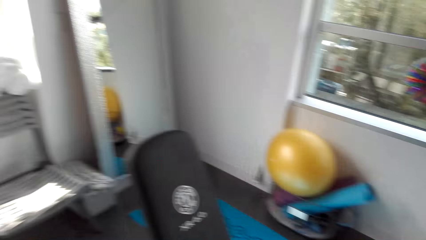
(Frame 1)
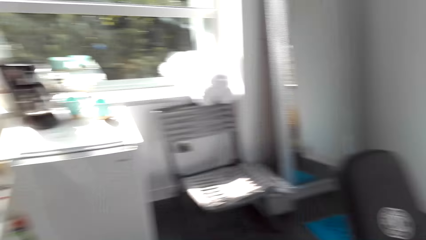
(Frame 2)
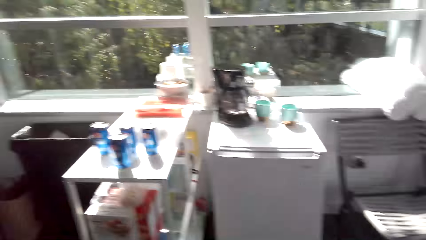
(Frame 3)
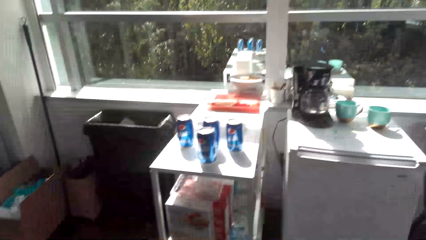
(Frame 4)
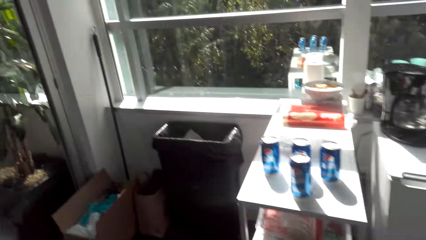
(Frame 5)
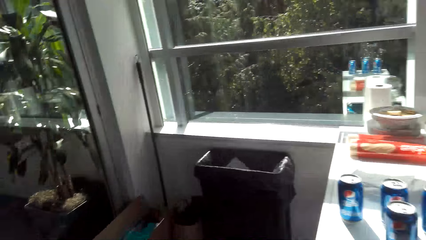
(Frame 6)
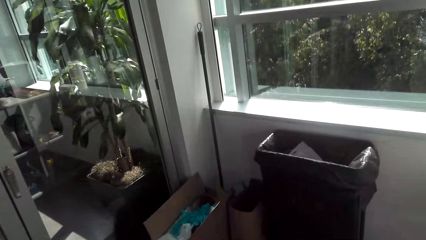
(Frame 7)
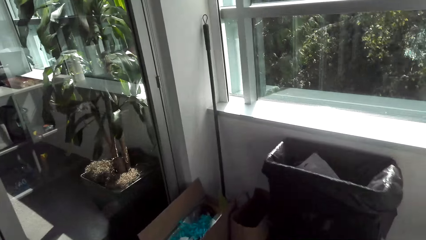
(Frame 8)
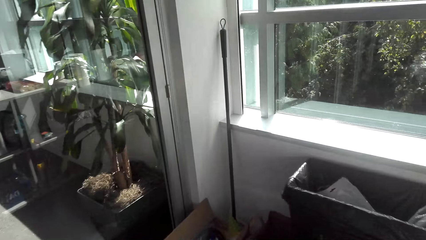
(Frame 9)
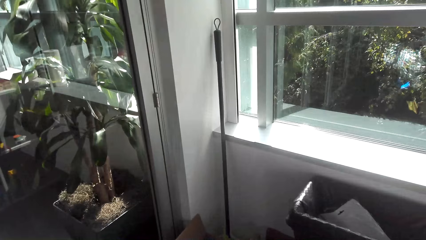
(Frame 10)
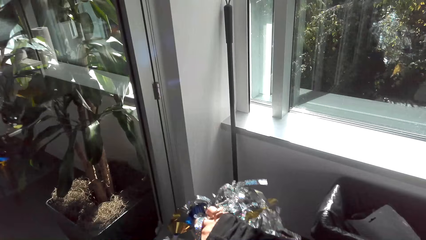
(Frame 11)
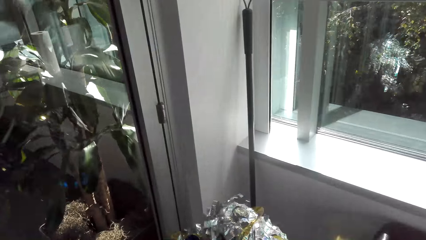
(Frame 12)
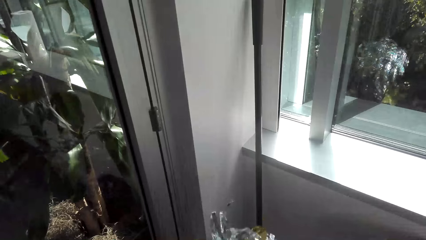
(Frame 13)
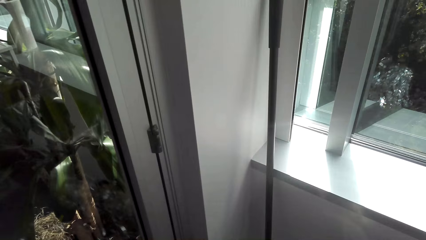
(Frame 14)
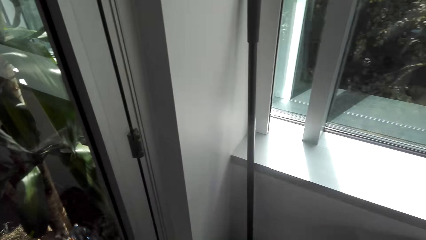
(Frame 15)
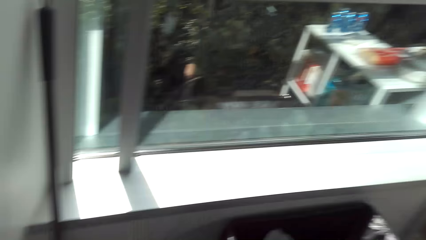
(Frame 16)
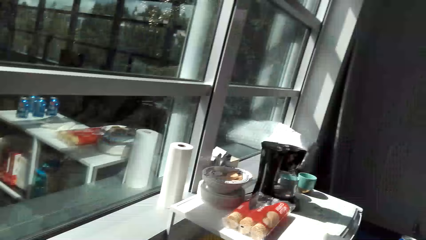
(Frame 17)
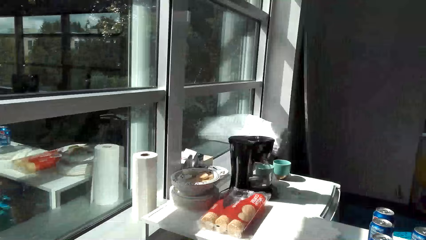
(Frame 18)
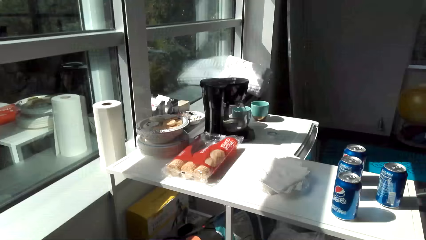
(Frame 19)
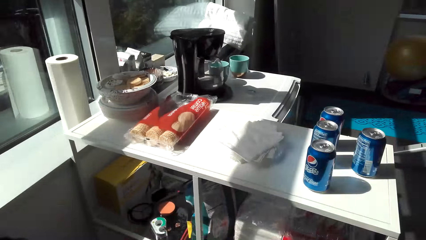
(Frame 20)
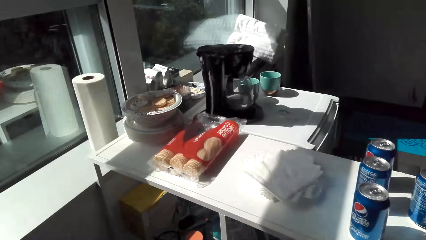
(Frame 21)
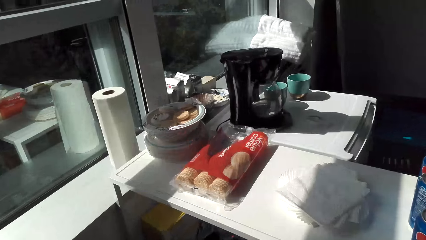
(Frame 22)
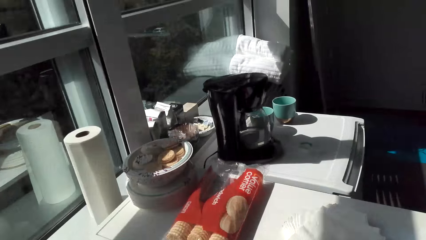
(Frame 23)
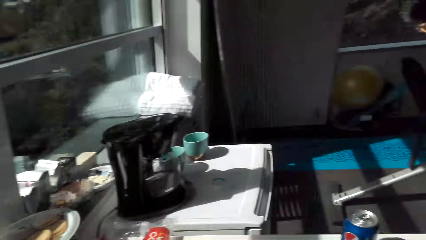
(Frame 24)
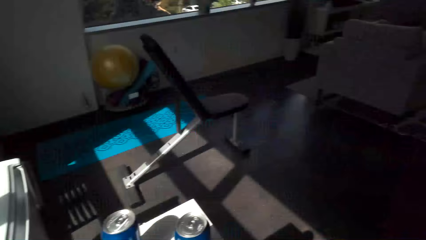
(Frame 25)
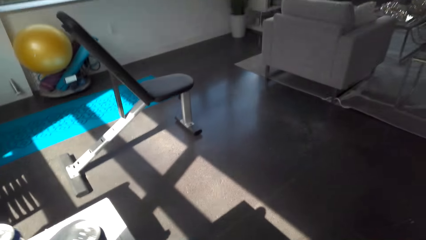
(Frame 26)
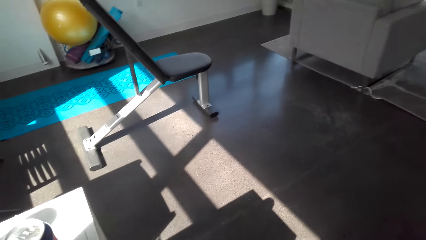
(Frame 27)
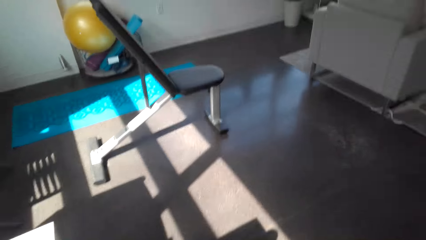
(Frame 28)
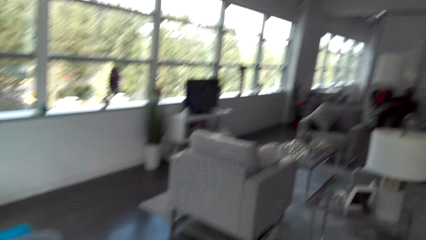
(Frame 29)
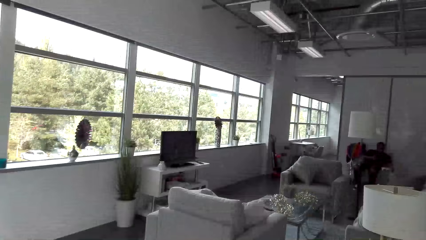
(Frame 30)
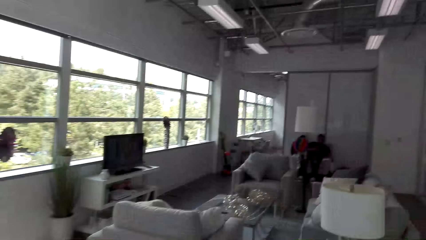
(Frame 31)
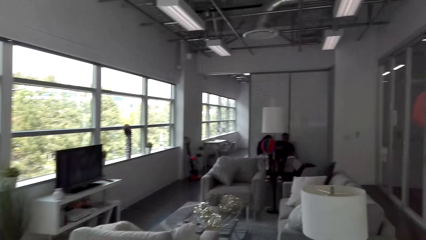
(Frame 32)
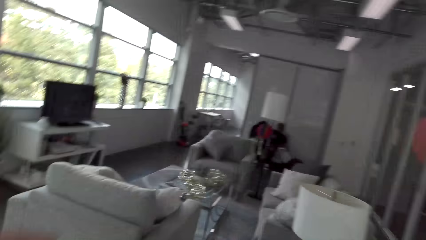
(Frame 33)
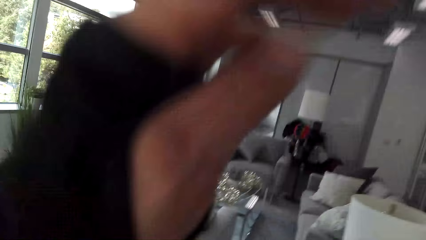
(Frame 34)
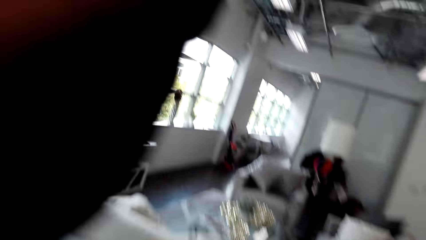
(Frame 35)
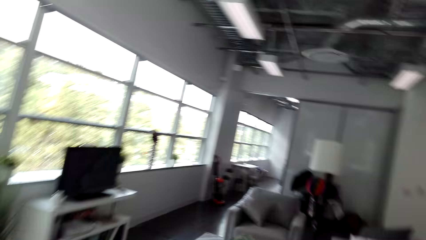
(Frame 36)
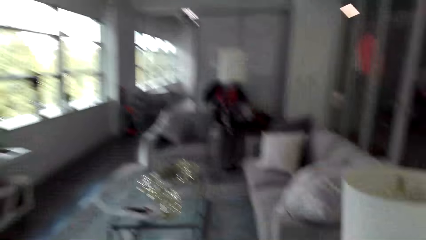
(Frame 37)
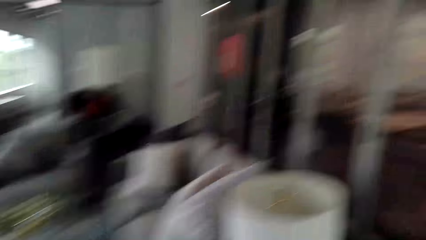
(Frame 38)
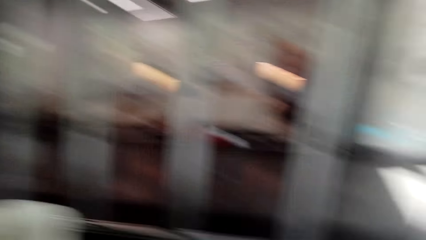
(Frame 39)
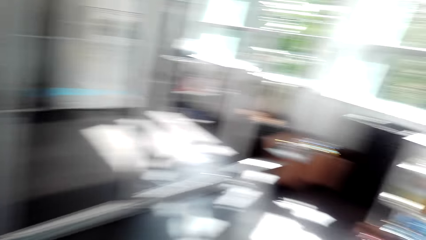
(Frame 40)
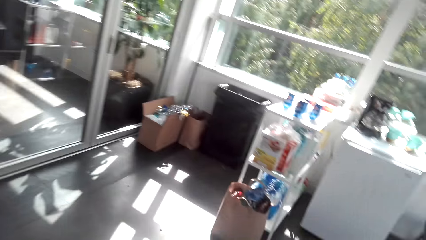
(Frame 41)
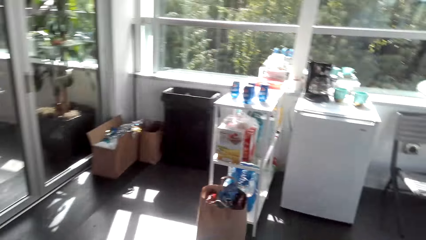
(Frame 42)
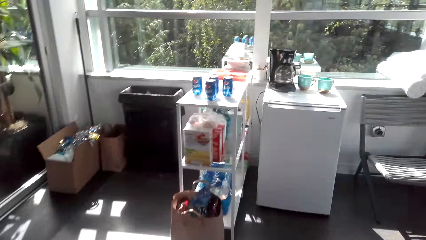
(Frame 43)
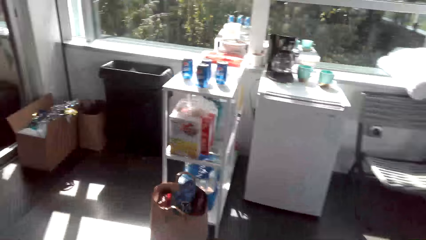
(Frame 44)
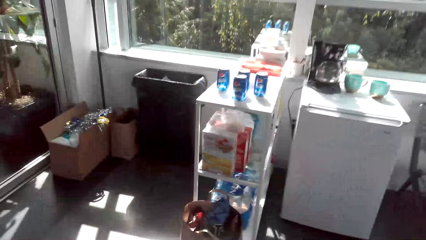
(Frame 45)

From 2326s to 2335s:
The camera wearer throws the decorations in the box. They walk in the house.

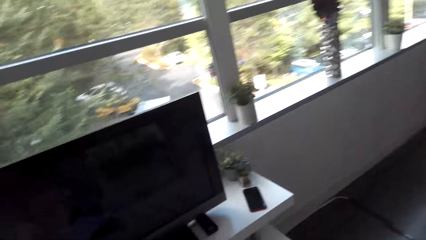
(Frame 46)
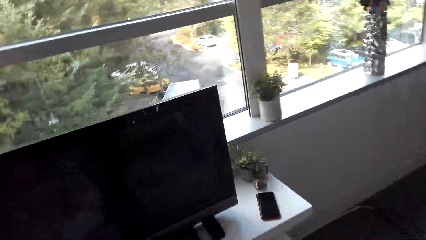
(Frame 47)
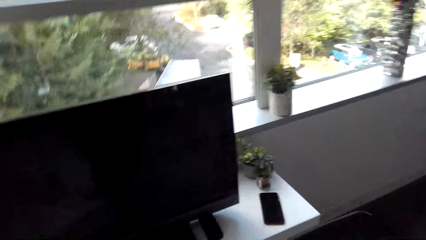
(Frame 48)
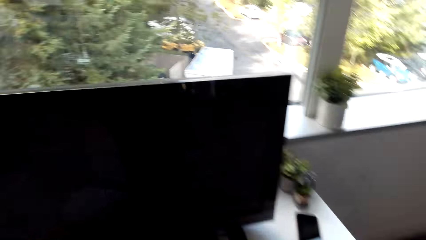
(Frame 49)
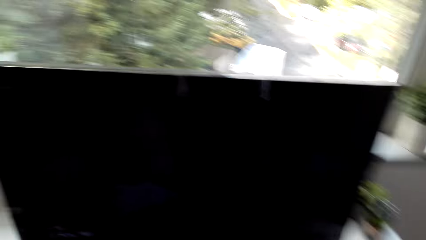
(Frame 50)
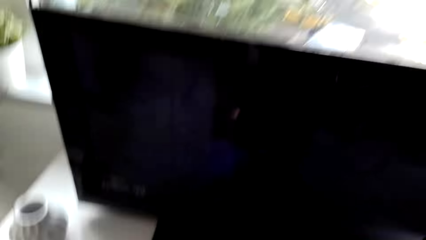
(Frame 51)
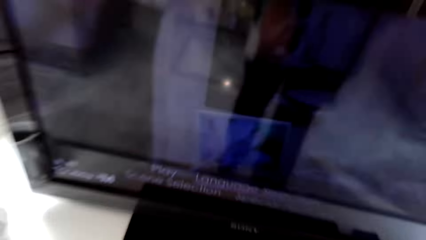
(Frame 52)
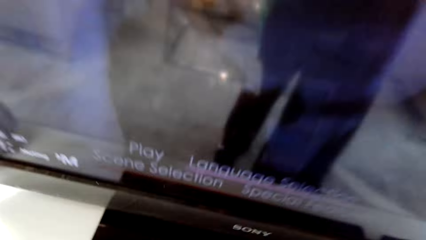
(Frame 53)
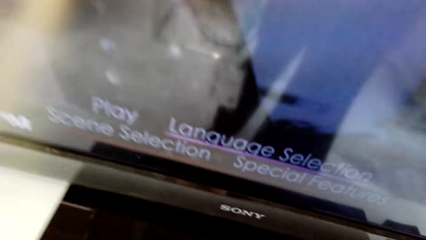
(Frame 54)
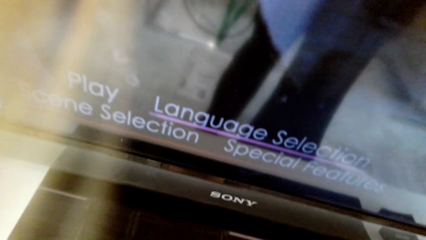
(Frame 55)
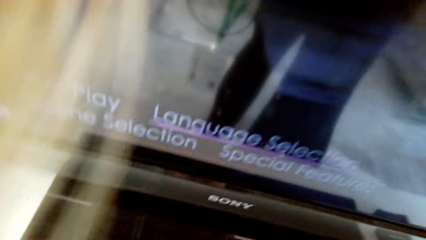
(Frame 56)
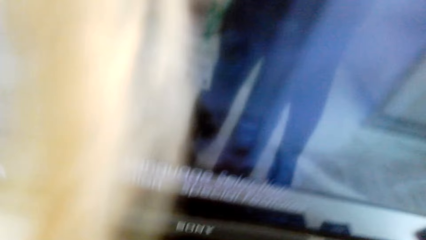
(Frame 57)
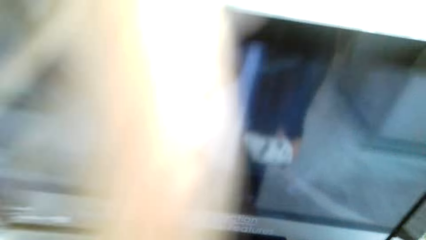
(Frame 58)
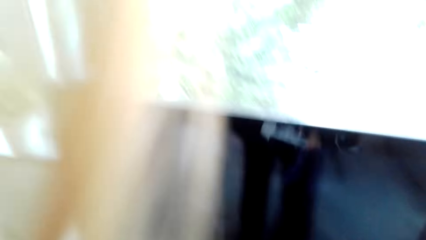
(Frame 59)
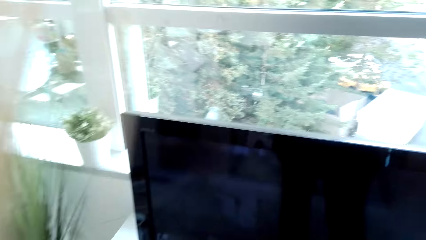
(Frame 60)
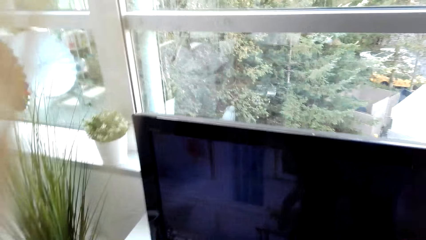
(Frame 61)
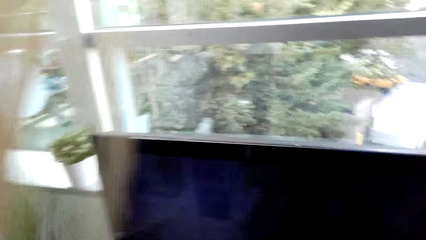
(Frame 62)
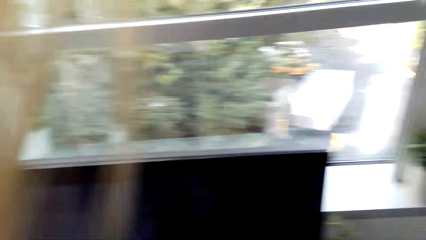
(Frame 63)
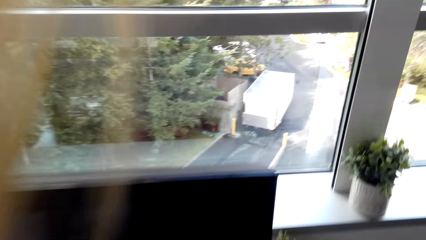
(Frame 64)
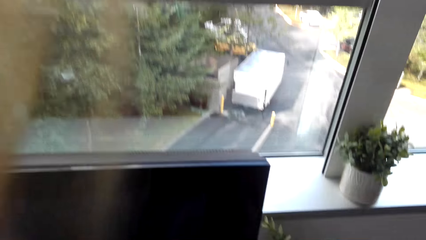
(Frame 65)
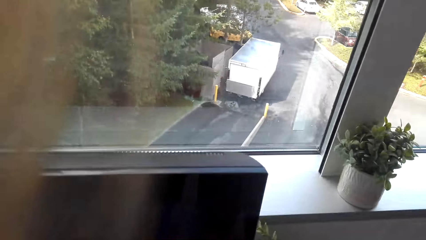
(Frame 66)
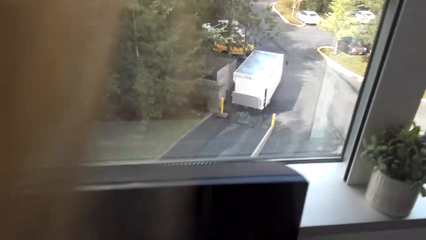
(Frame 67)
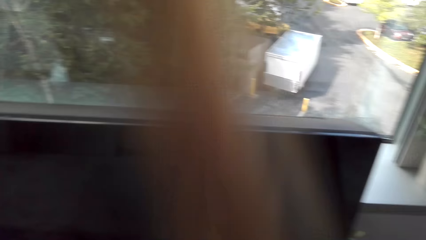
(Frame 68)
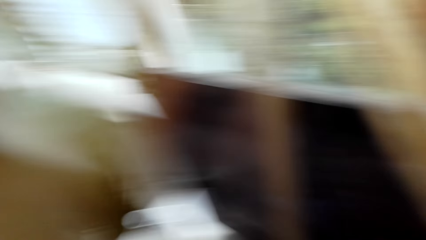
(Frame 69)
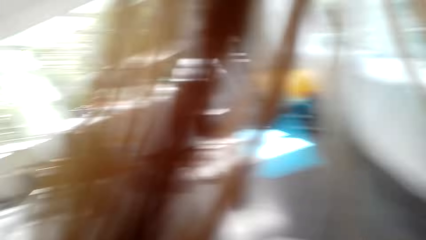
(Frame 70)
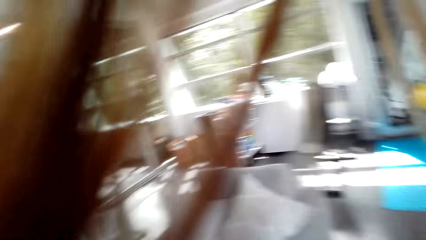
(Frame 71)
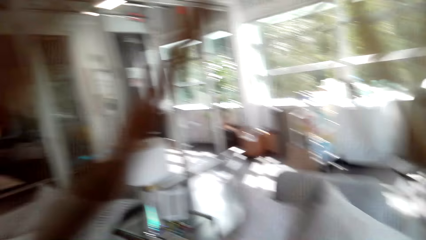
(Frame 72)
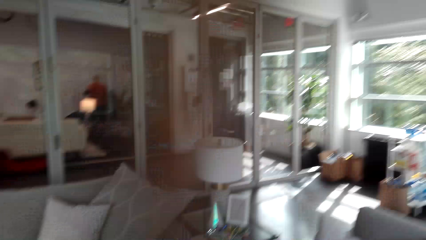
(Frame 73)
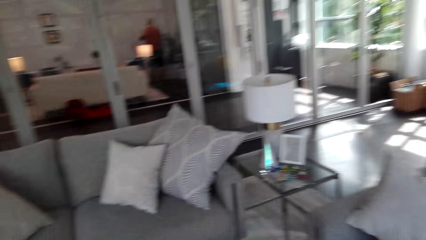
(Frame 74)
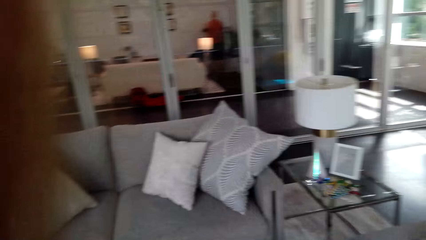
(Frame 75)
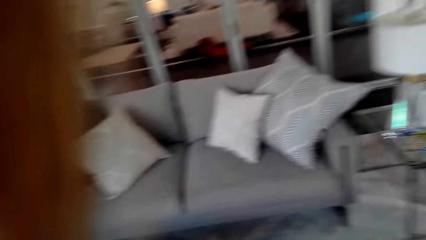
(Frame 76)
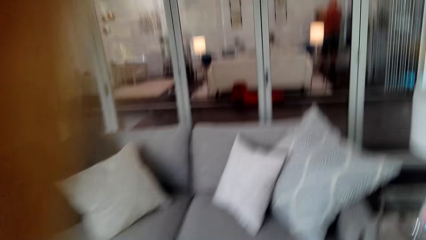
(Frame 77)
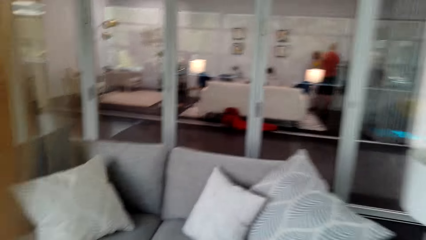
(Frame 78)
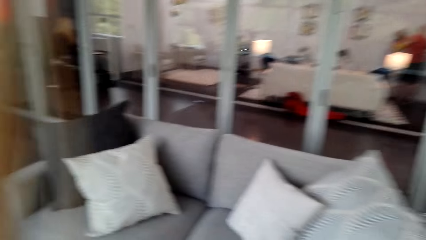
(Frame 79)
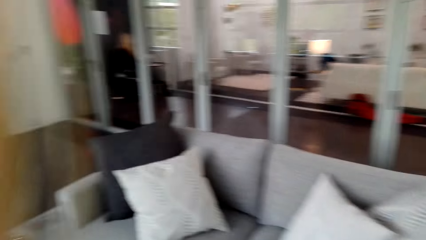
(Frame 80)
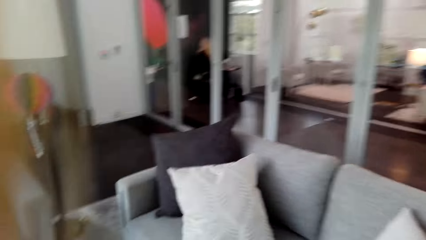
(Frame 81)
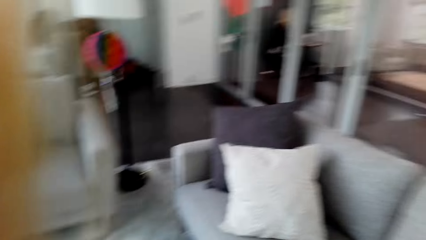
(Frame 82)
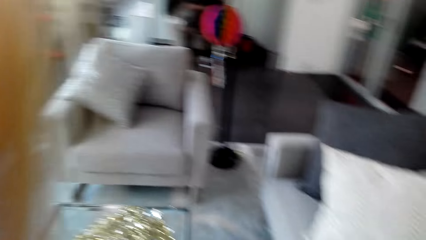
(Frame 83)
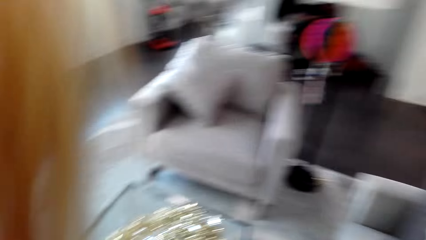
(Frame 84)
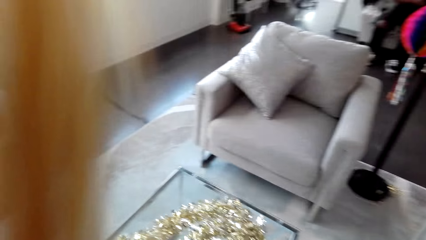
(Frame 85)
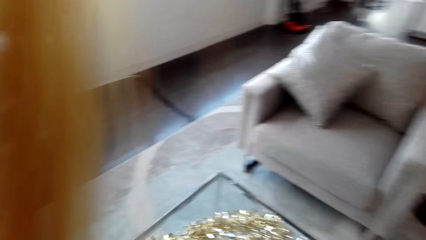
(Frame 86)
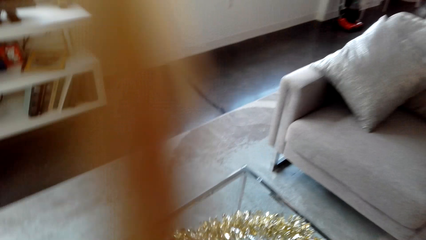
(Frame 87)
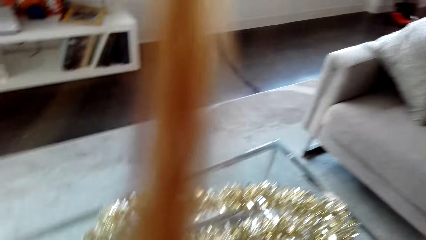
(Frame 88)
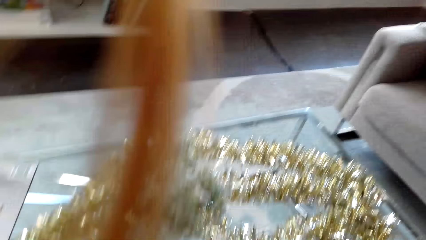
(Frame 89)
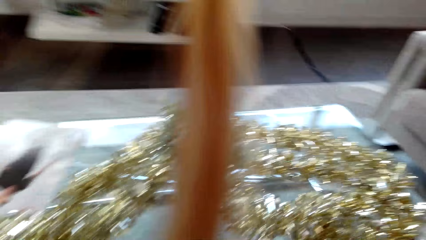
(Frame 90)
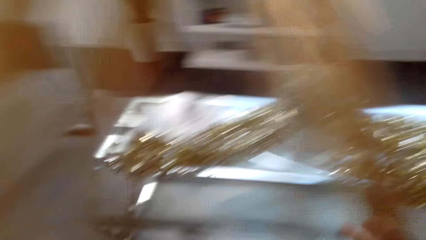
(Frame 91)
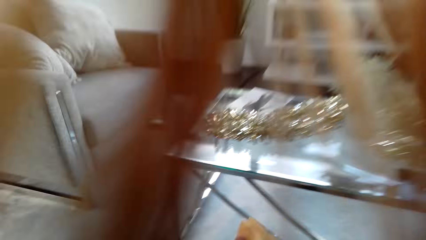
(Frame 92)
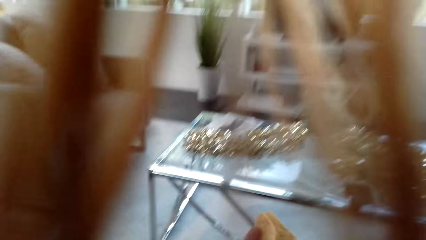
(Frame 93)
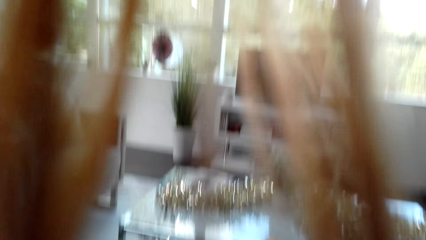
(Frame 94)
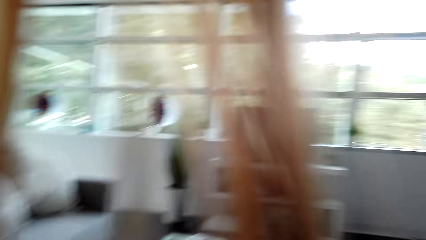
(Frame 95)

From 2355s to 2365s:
The camera wearer operates the television. They bend down. They walk in the house. They sit down.
